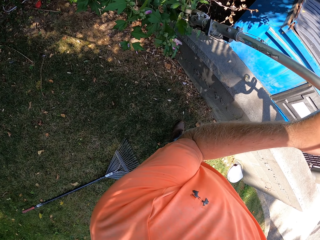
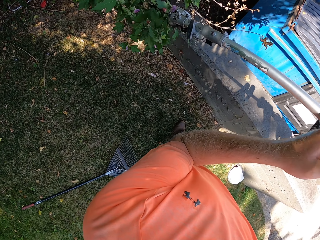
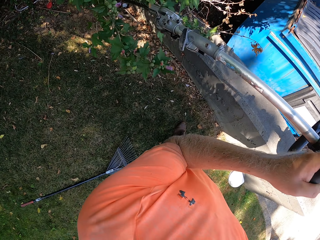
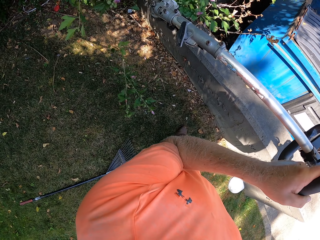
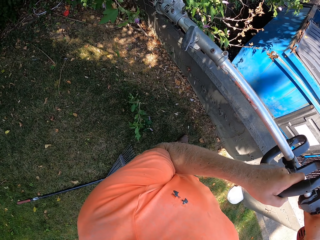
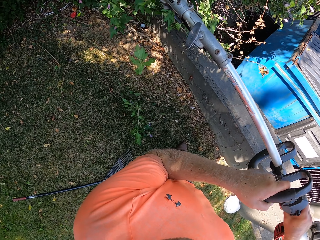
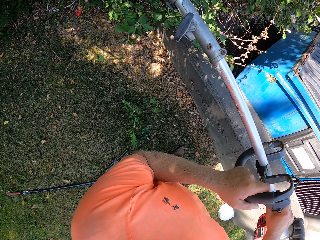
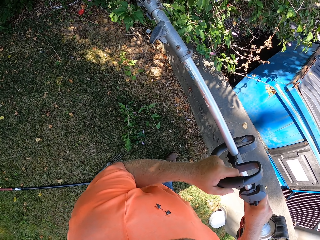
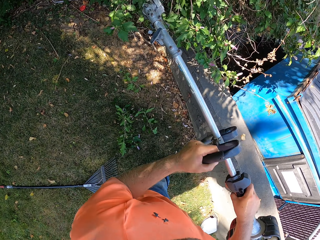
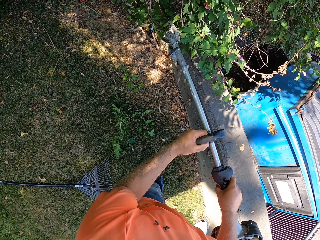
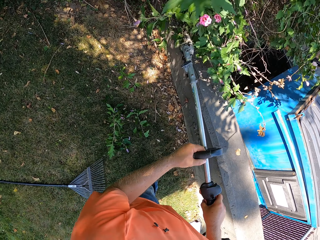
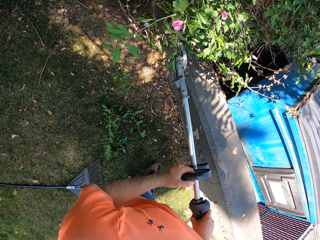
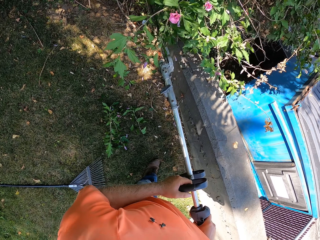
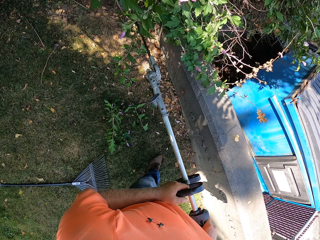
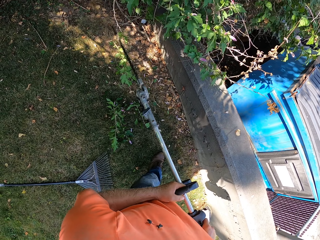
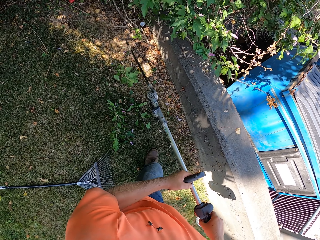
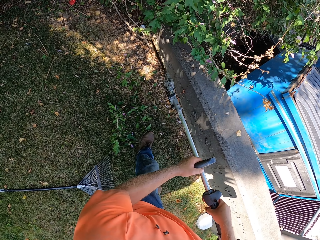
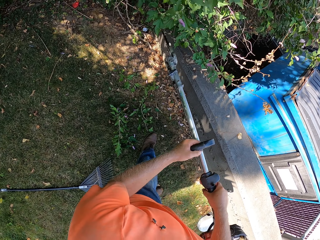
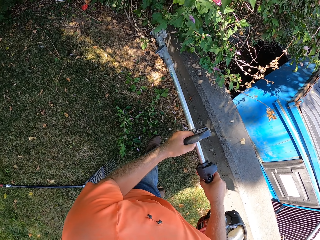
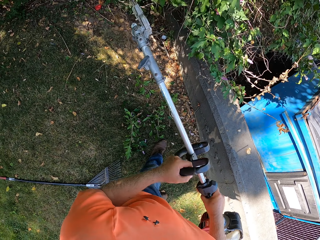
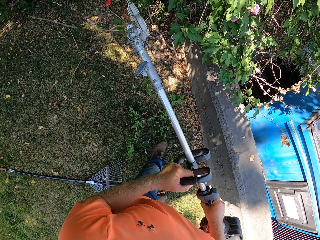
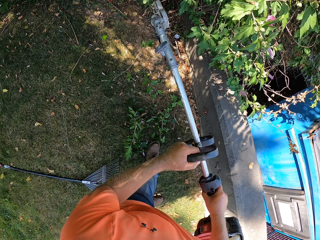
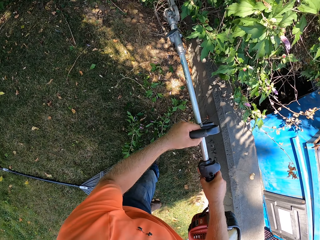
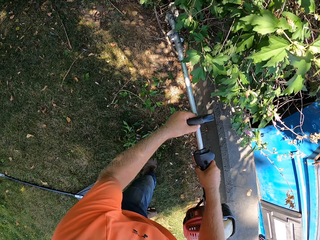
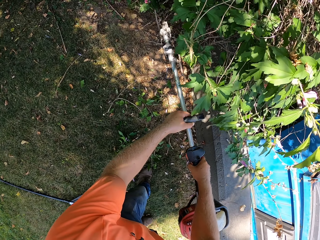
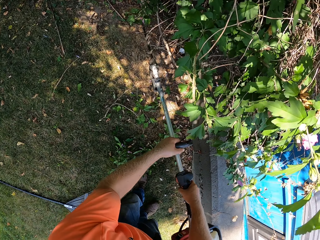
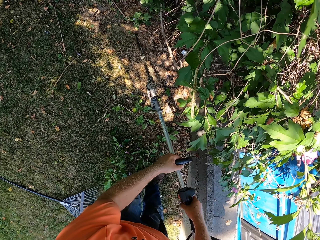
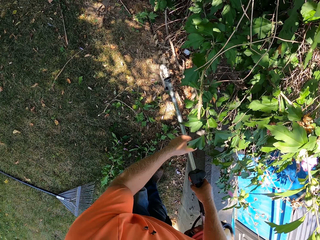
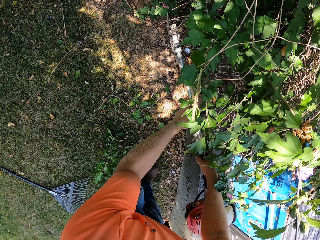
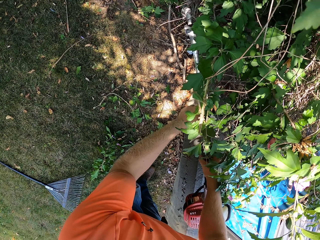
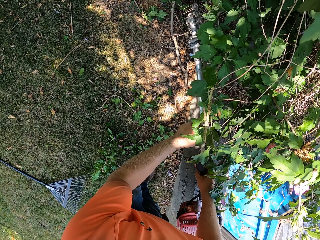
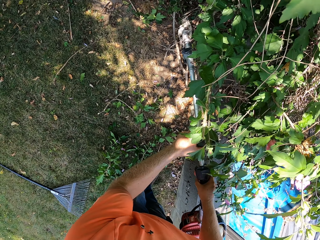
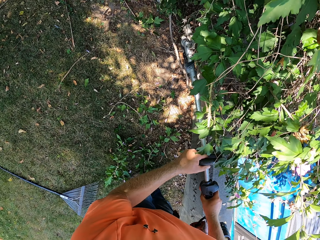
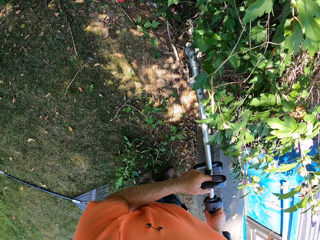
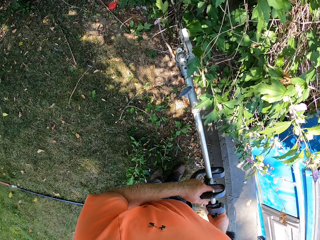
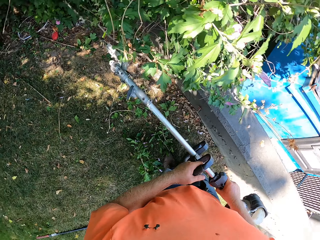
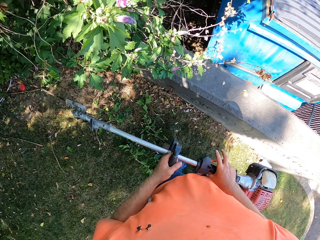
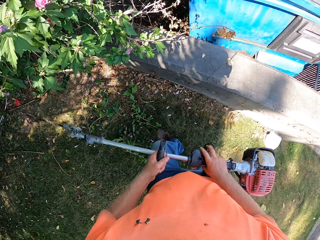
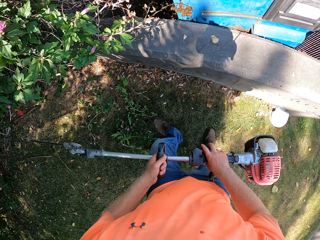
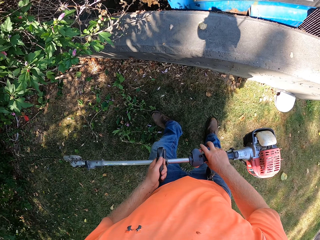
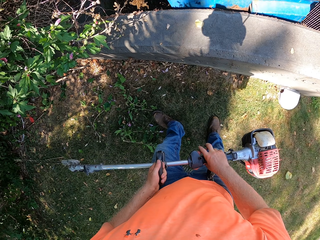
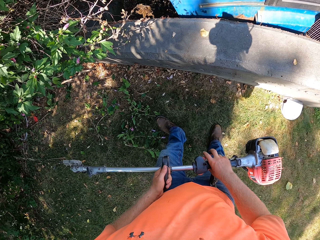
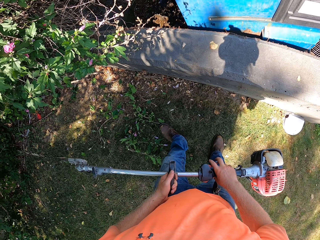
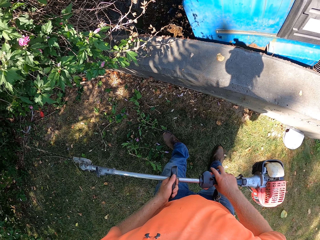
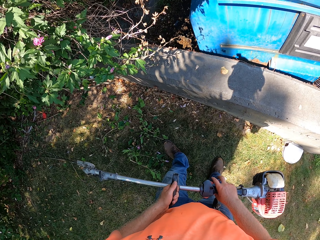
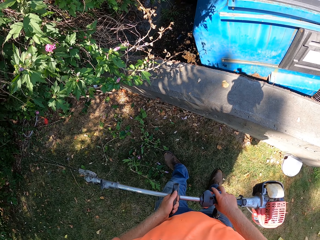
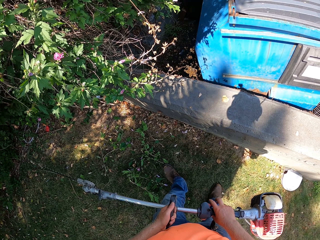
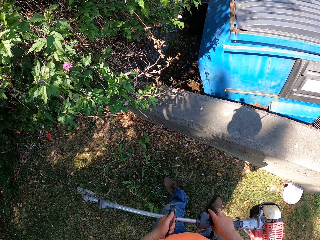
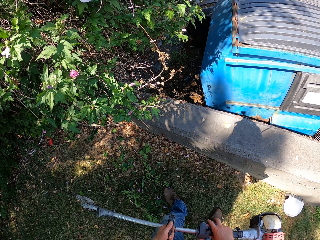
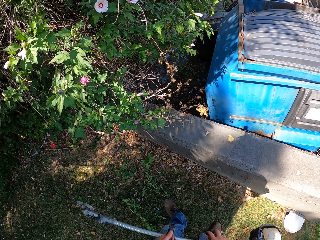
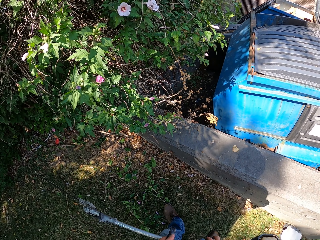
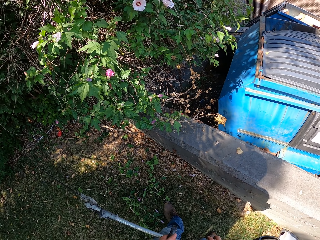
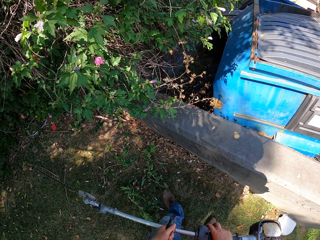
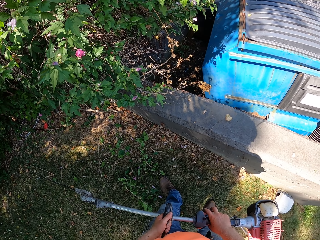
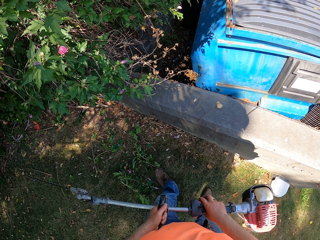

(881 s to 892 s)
The camera wearer clears the sides of a tree in the garden with the hedge trimmer in his hands. He holds the lawn mower.

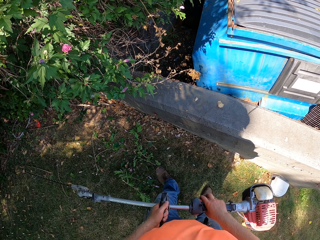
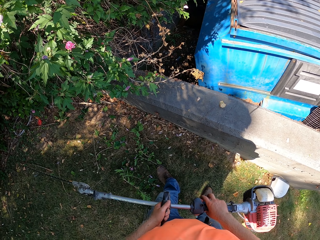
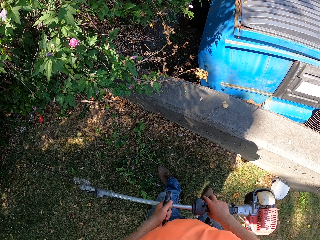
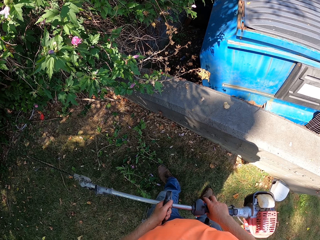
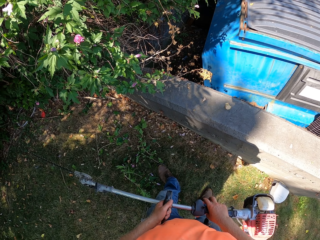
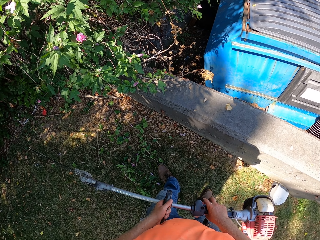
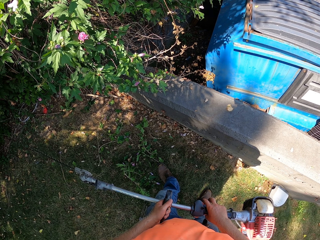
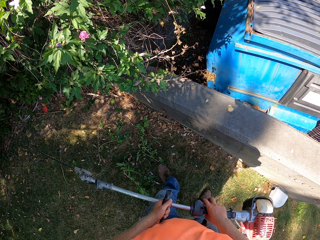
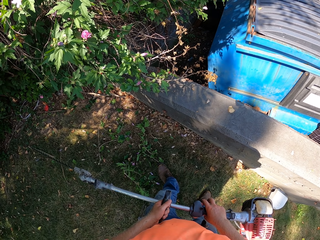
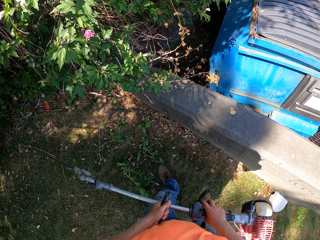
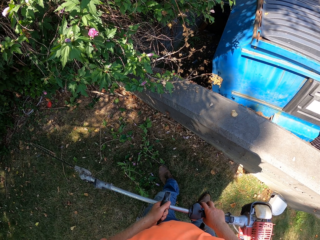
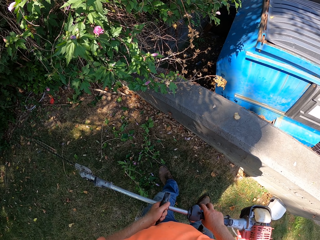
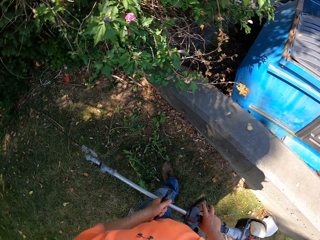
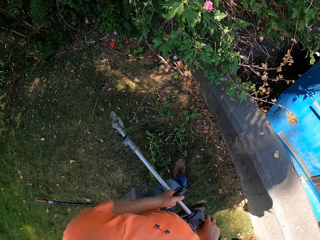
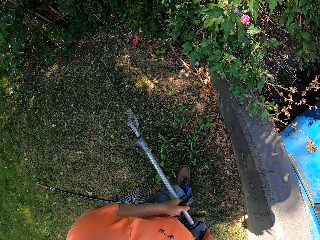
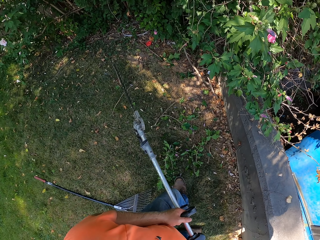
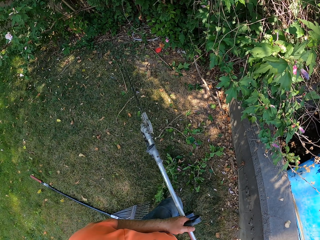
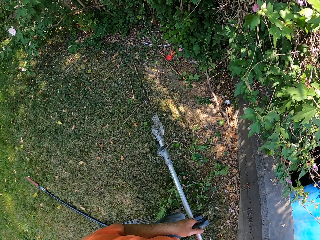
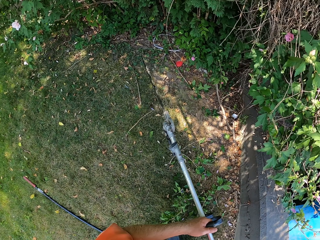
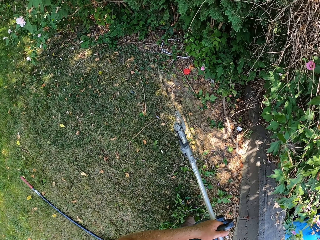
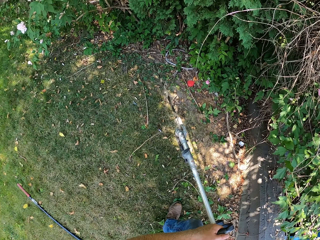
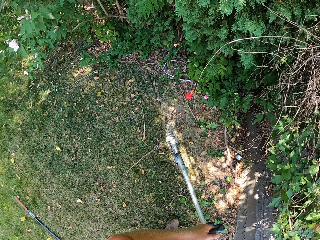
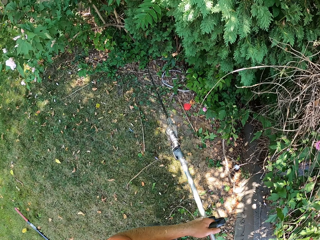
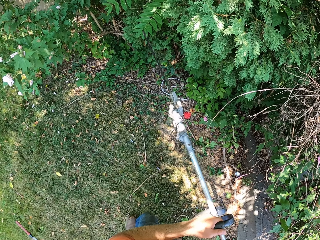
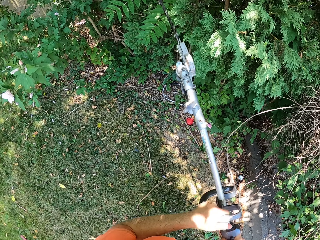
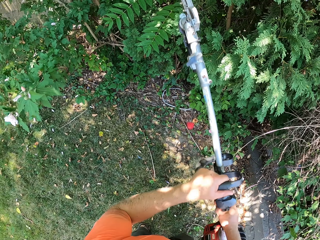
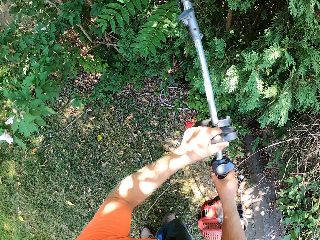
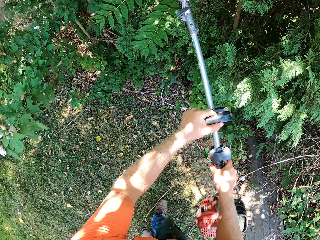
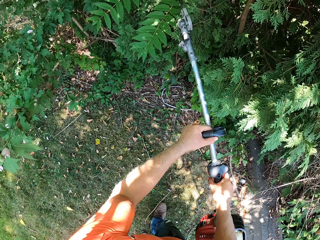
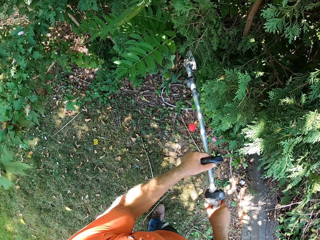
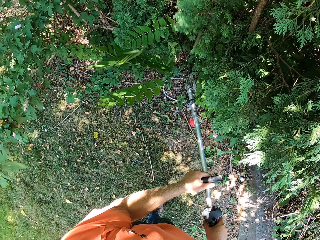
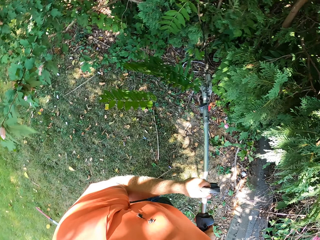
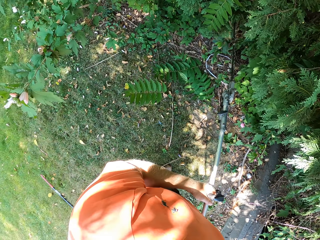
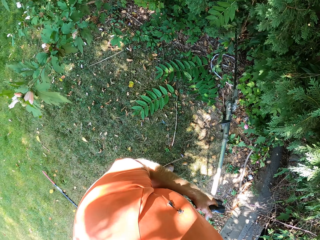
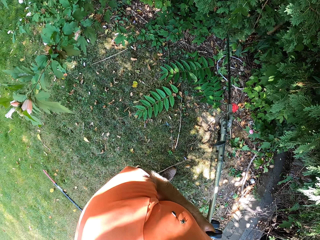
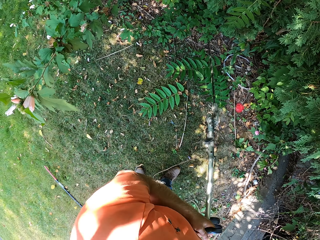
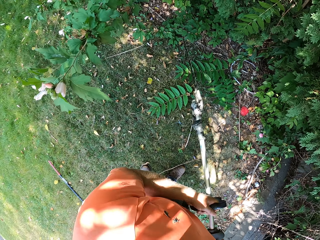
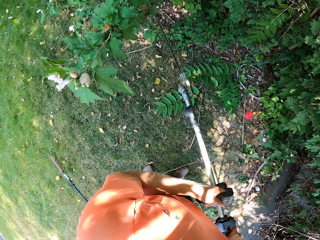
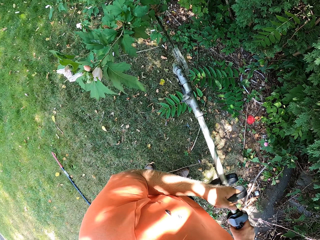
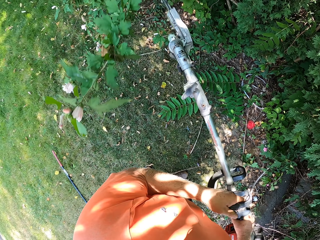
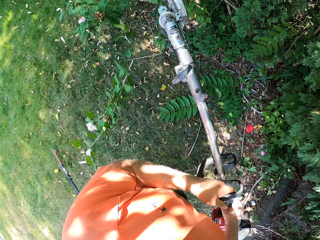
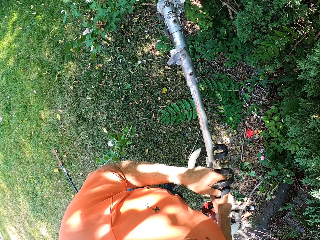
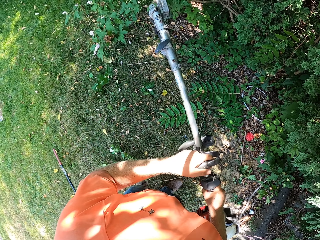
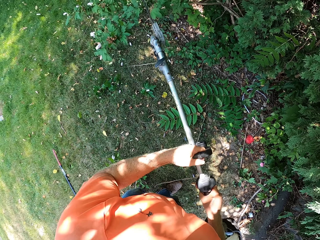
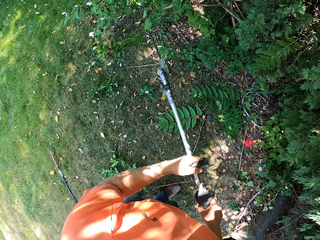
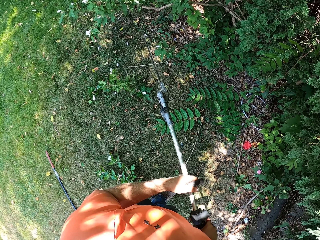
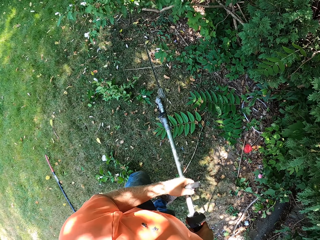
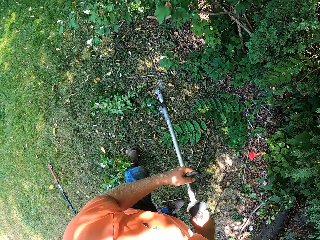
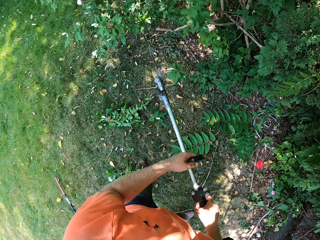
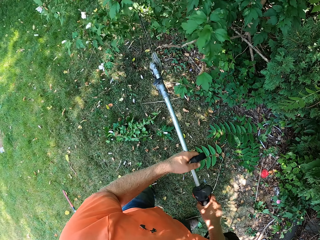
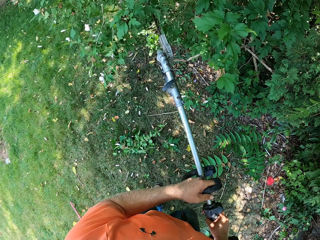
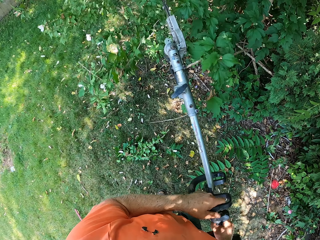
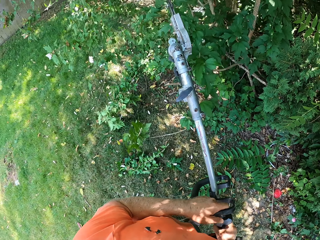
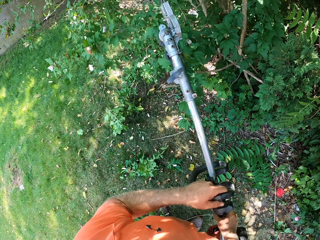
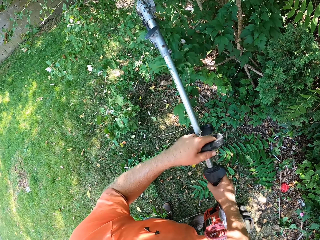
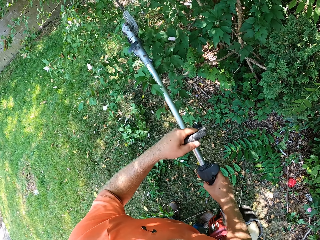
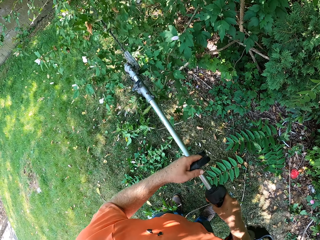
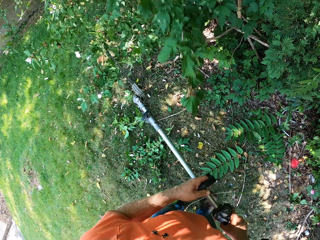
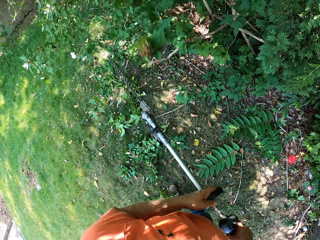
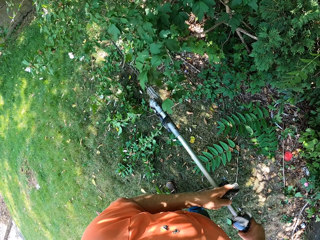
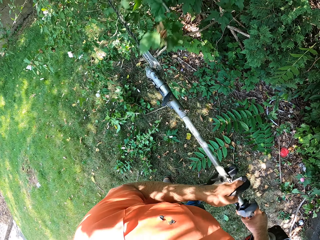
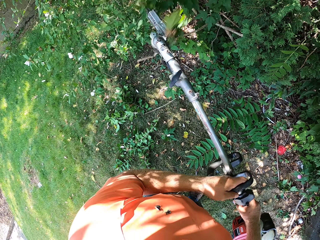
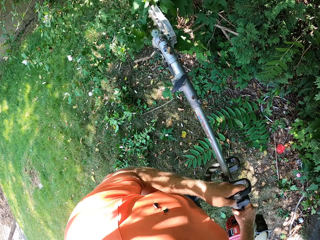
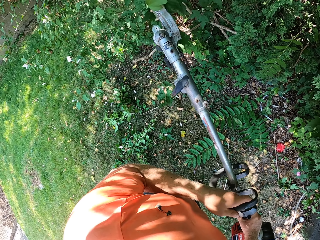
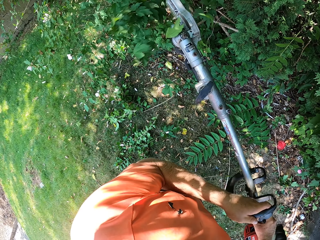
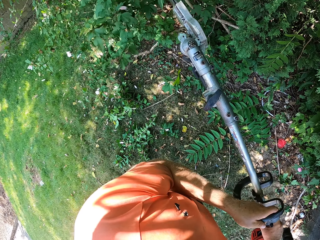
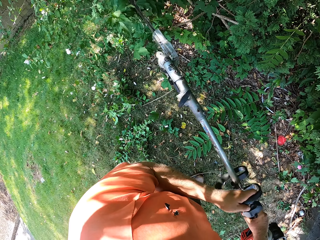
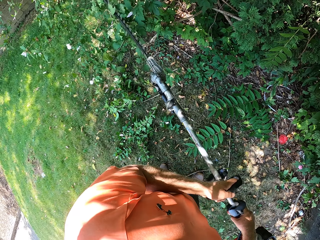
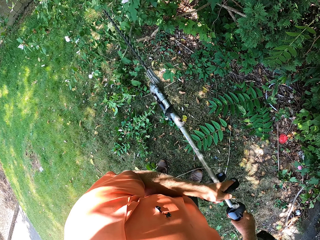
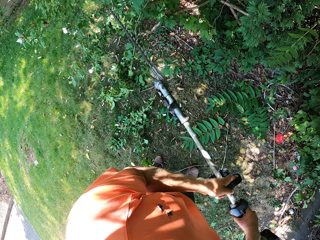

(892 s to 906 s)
The camera wearer moves forward. He cuts the sides of outgrown flowers from trees in the garden with the hedge trimmer in his hands.
